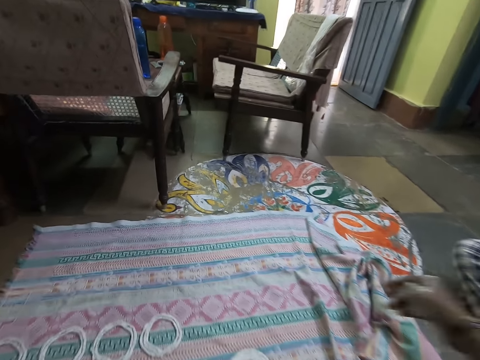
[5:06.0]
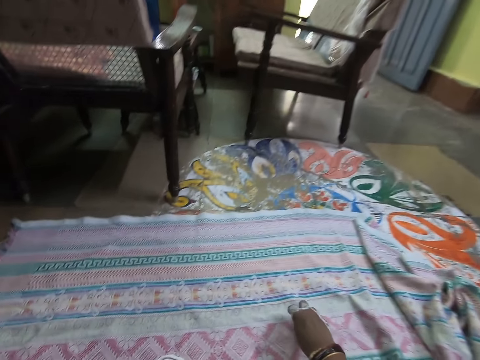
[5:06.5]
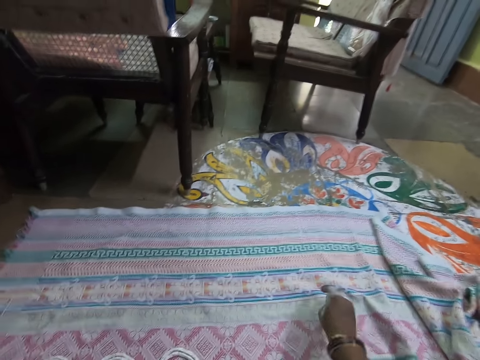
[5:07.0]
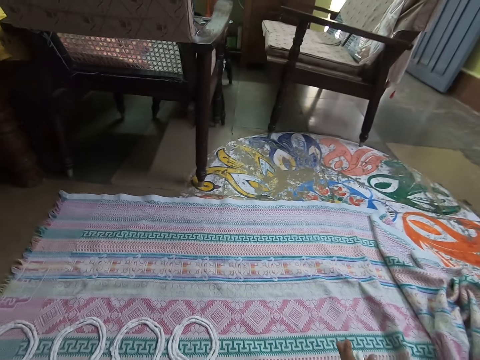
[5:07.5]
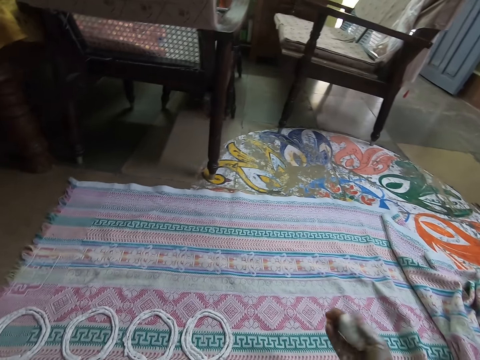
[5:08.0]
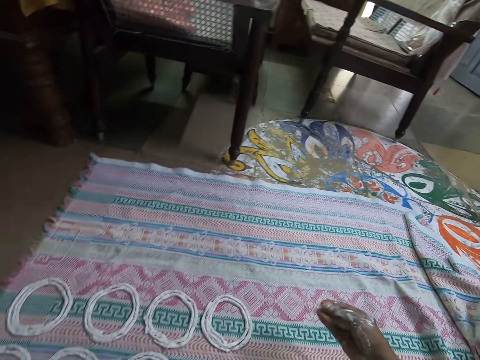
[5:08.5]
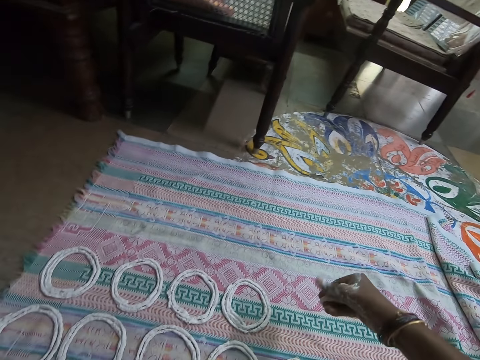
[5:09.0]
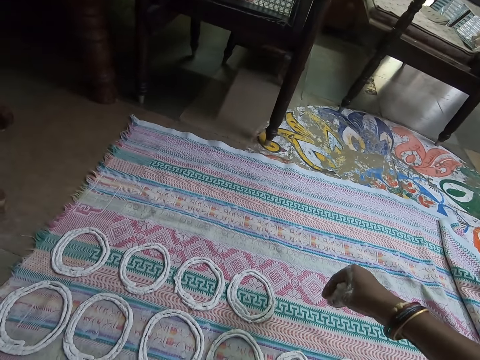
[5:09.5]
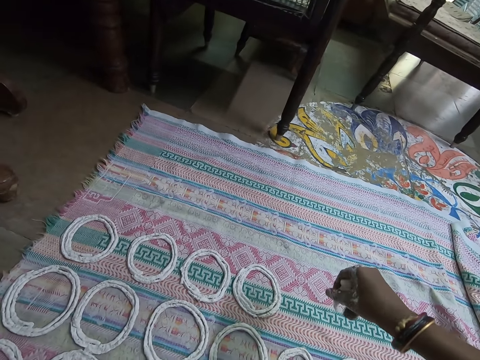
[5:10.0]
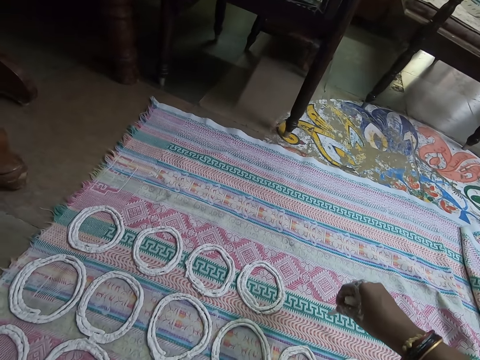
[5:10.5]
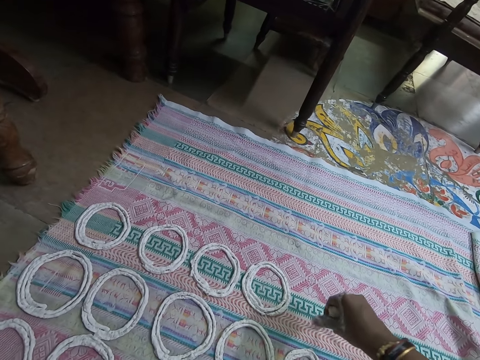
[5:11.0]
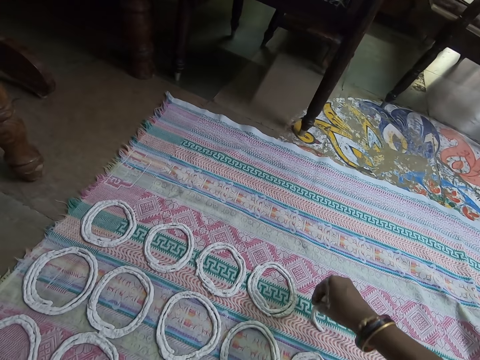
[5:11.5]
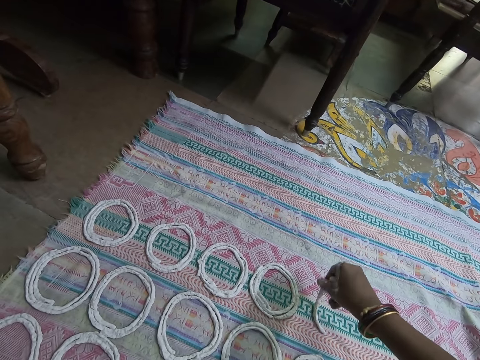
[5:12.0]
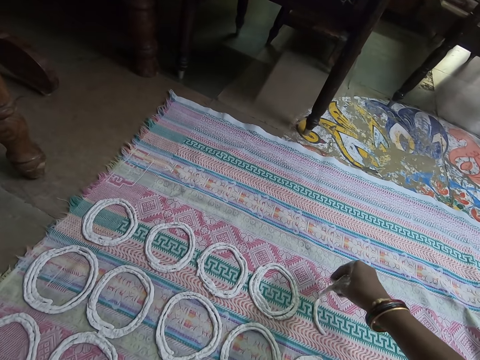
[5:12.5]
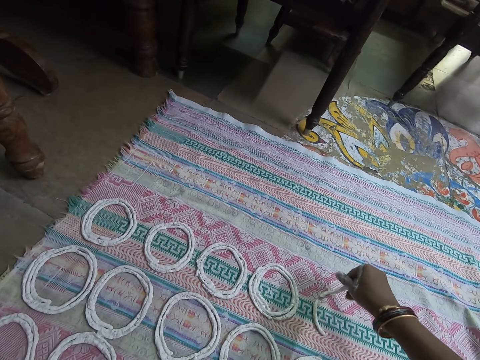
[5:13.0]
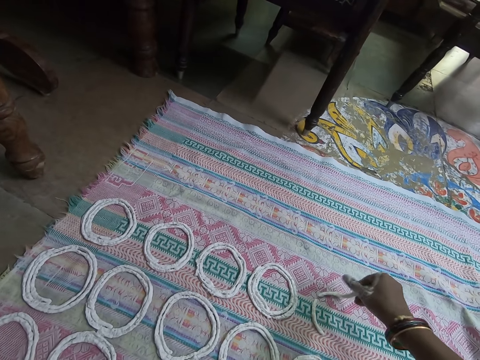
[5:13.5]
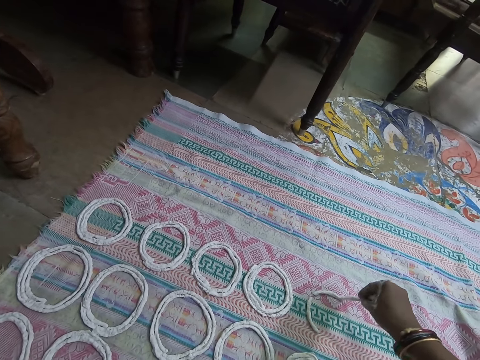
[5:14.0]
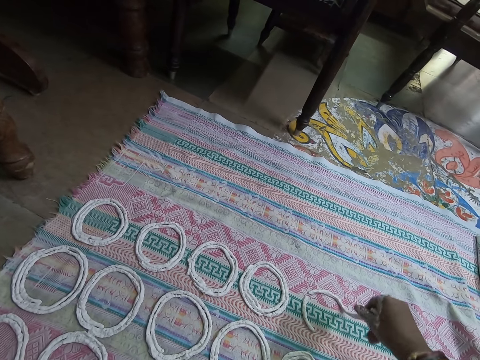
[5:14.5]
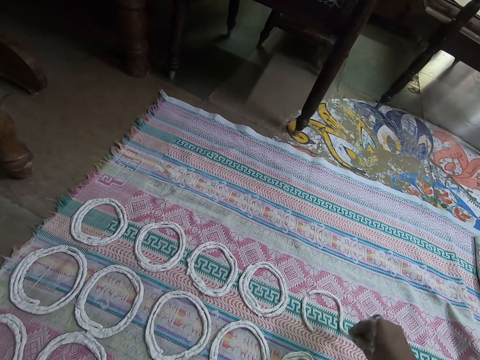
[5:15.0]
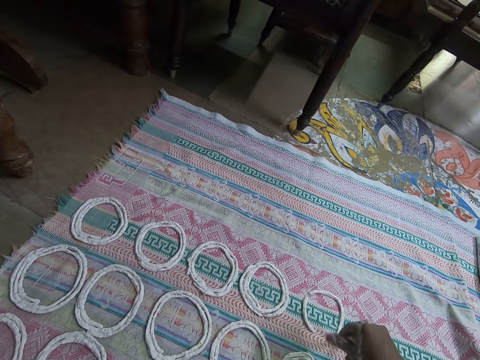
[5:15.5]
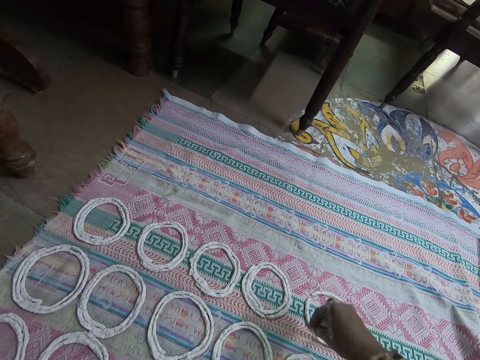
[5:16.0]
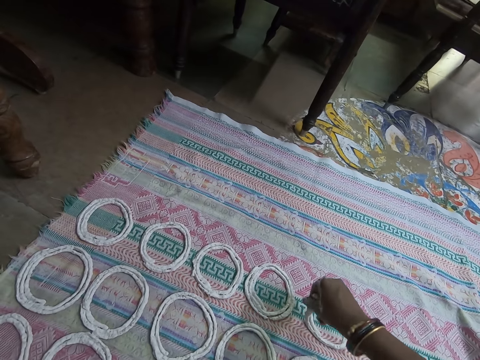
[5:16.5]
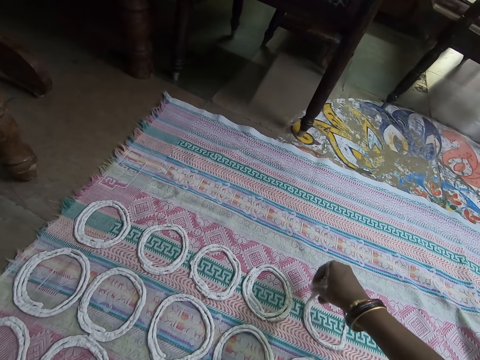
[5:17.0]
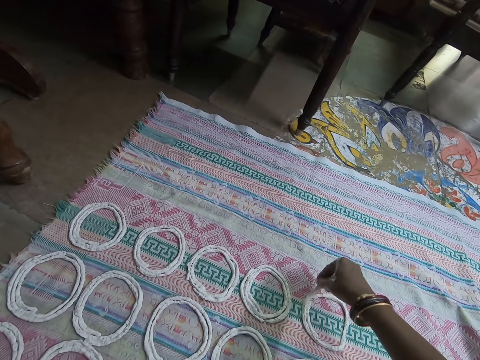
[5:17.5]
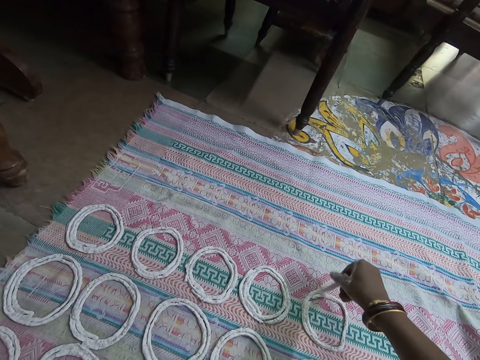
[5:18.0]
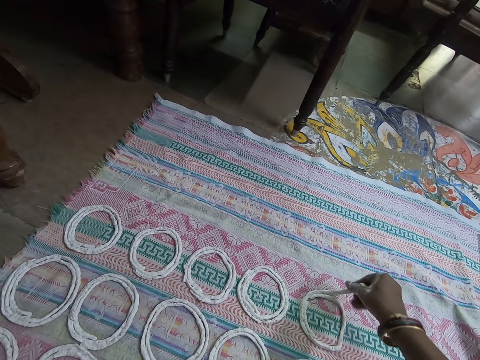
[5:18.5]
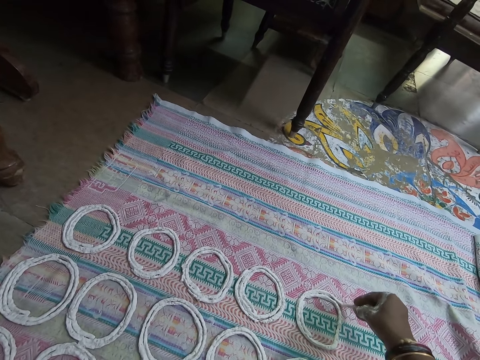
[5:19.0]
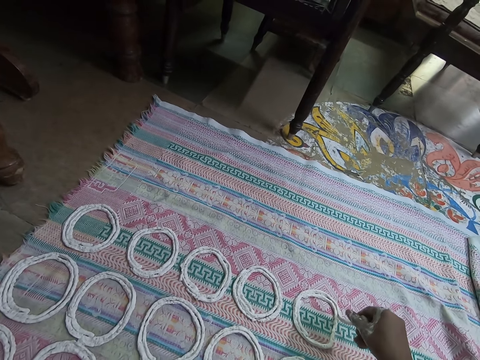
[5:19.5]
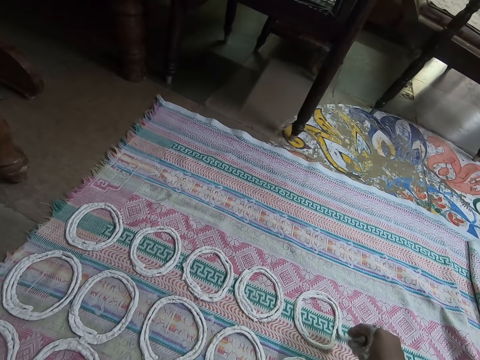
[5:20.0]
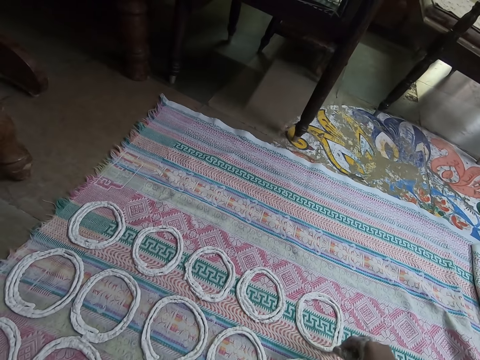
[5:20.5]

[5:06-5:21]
The camera wearer adjusts the cloth with her right hand. She adjusts dough in her right hand. She converses with the woman. She squeezes the dough. She rolls the dough in her right hand on the cloth. She squeezes the dough on the sheet.

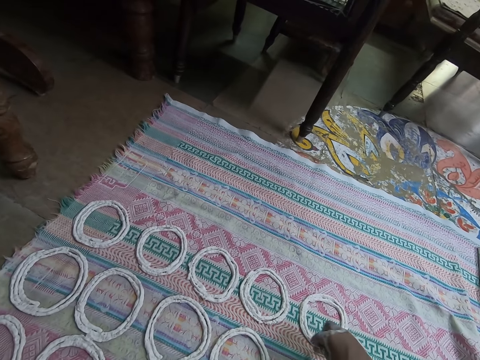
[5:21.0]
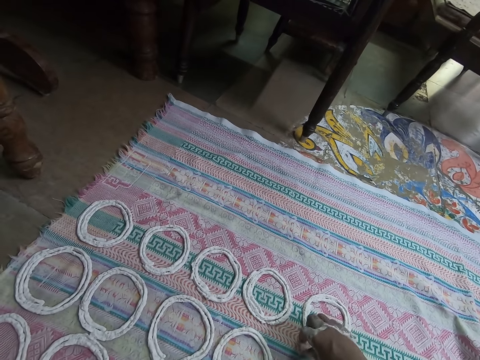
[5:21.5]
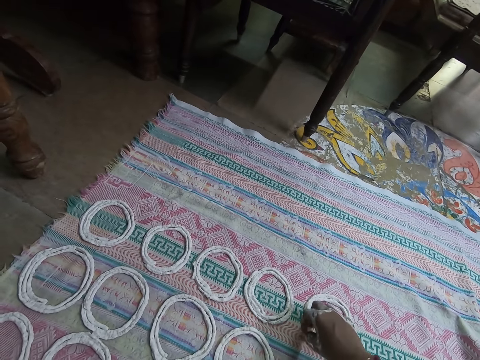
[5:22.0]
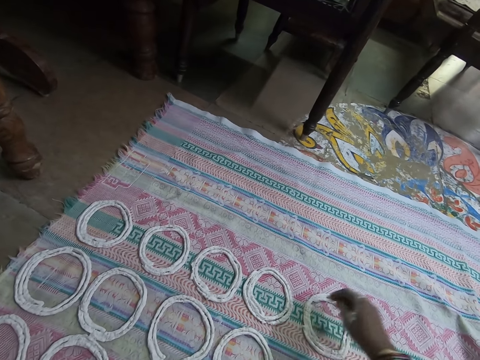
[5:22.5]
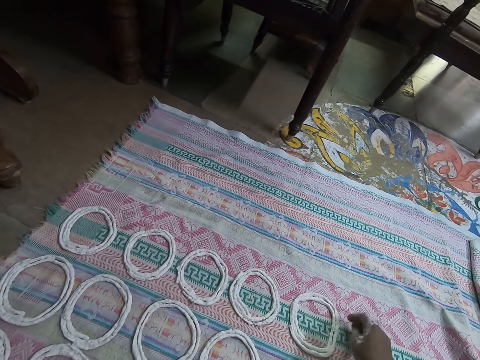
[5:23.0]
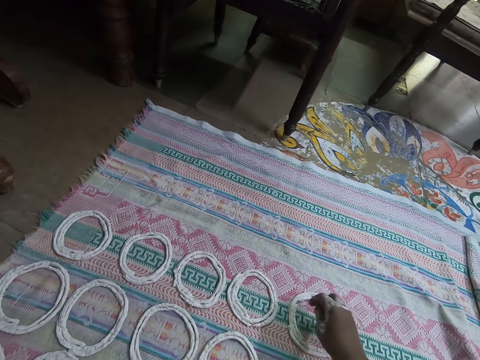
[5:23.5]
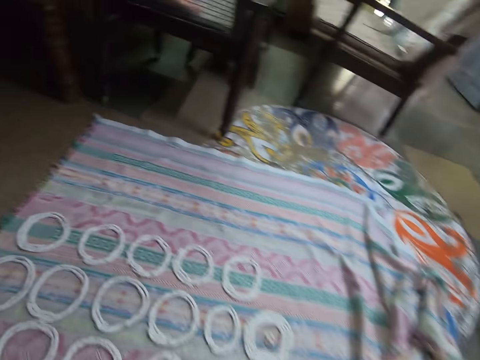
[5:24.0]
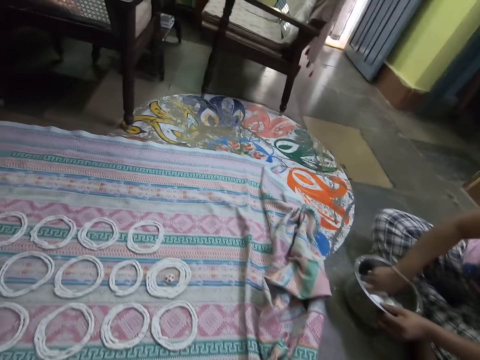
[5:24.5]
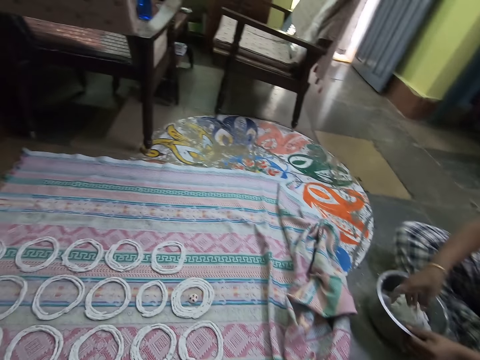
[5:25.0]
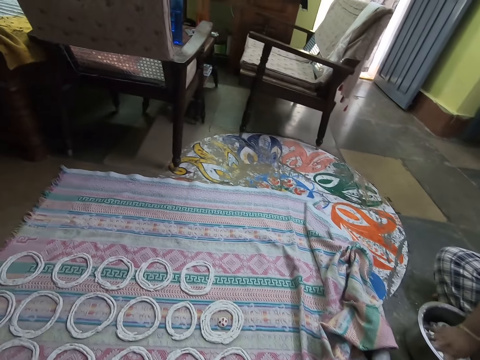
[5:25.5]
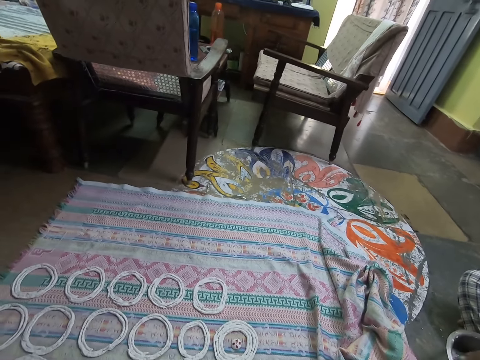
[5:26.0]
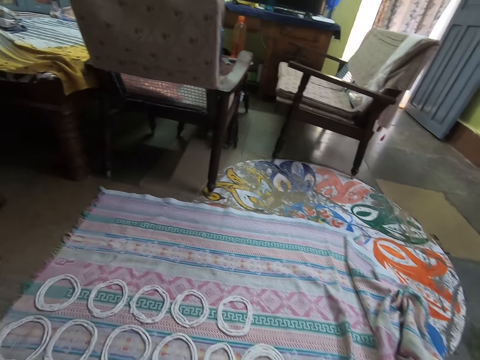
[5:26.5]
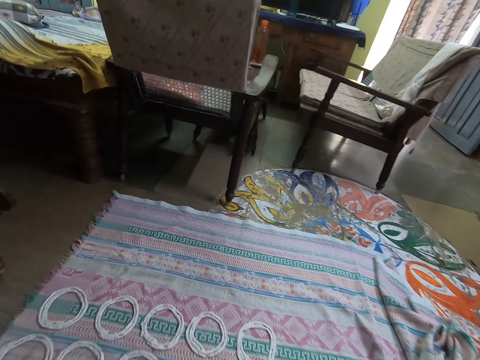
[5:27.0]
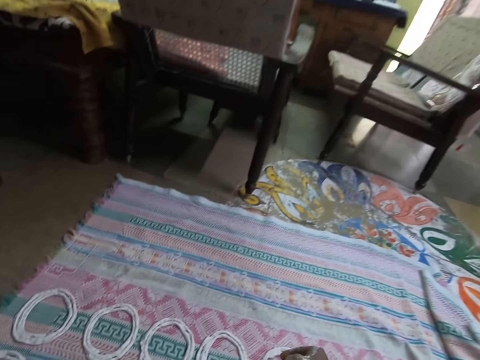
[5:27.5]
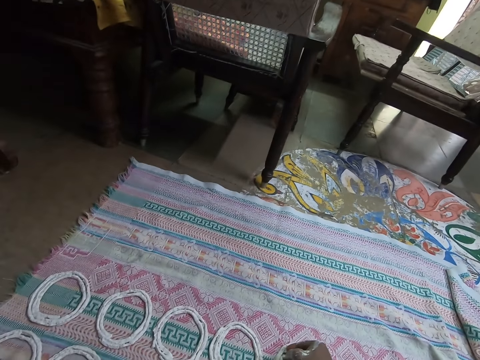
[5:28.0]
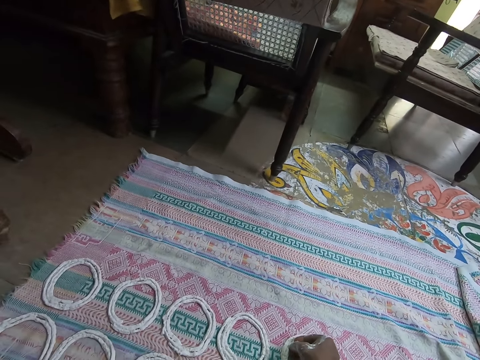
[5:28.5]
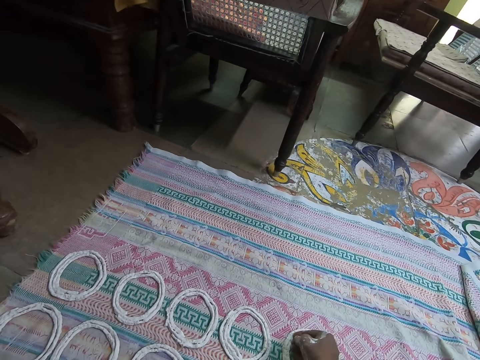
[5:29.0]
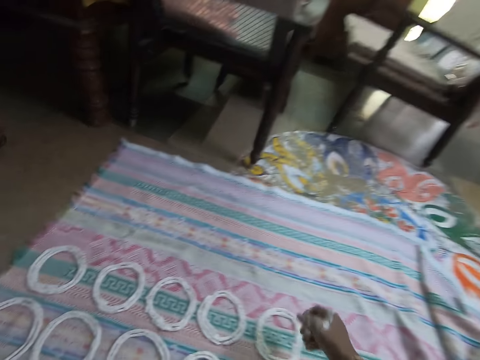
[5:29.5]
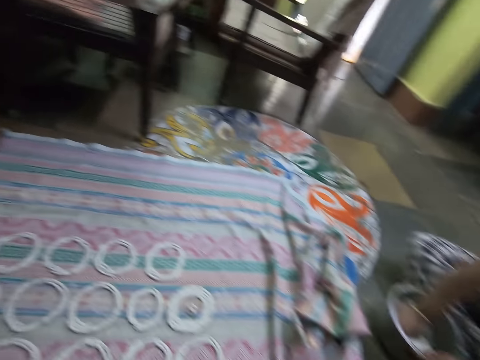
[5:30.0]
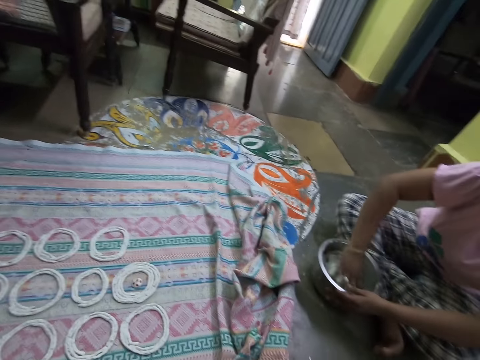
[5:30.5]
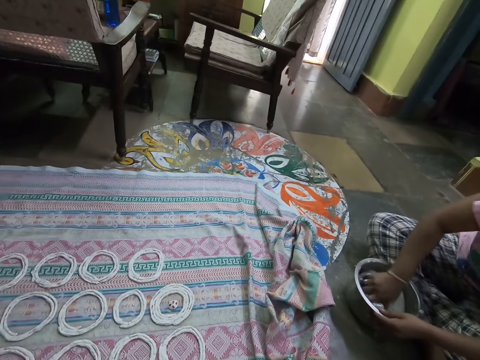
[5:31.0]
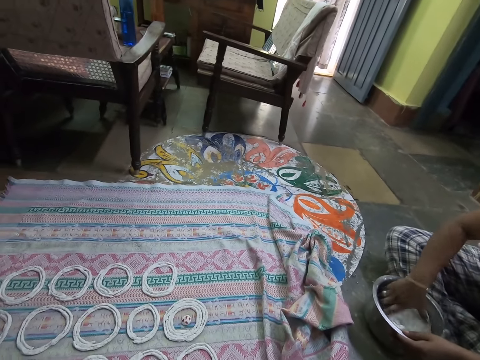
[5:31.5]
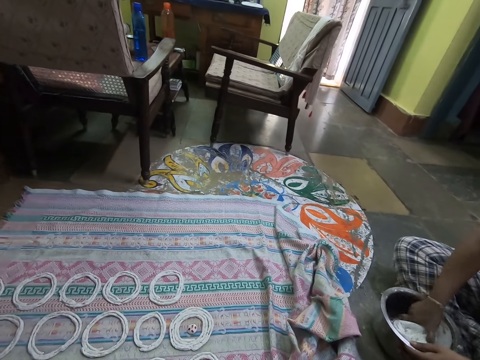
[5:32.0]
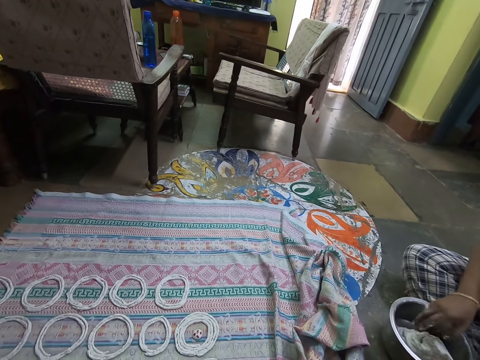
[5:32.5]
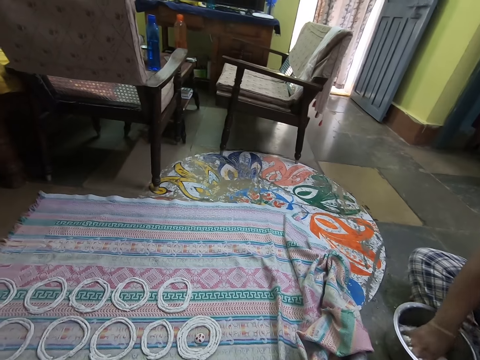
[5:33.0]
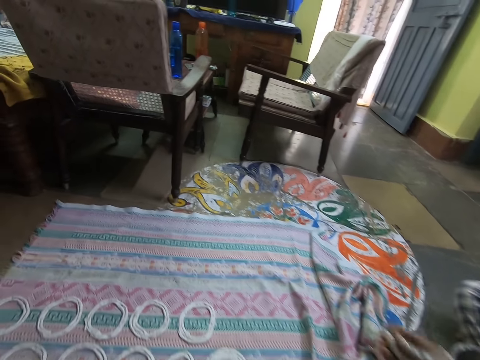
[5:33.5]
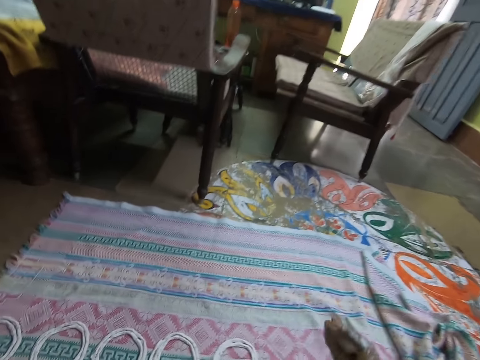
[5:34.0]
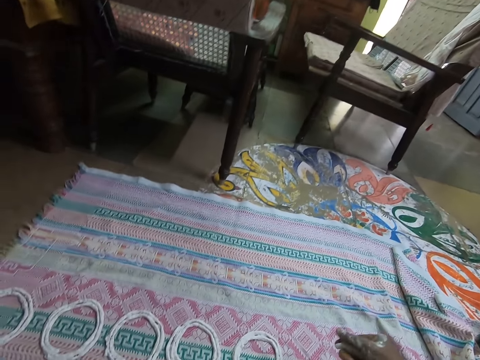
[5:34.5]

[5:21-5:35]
The woman mixes dough in a bowl with her hands. The camera wearer turns around the room. She adjusts the dough on the cloth with her right hand. She turns around the room. She adjusts the dough in her right hand.
